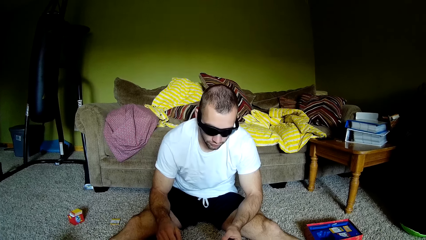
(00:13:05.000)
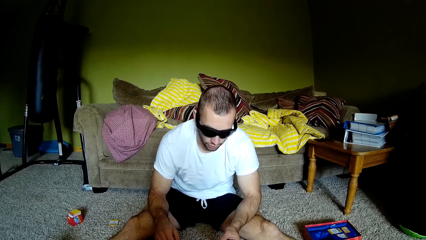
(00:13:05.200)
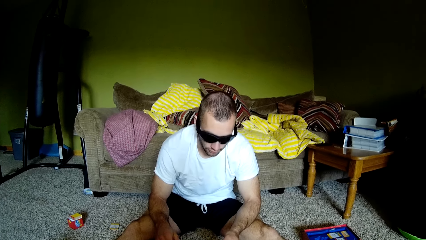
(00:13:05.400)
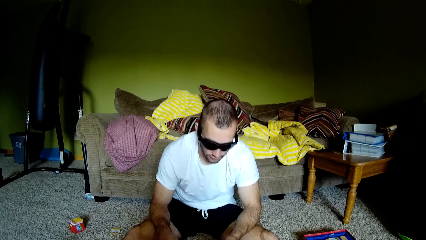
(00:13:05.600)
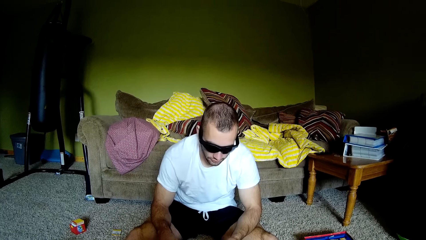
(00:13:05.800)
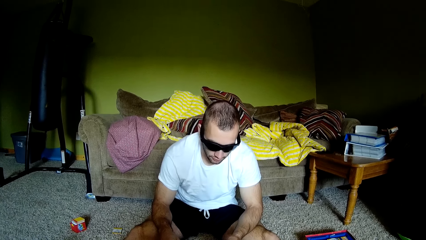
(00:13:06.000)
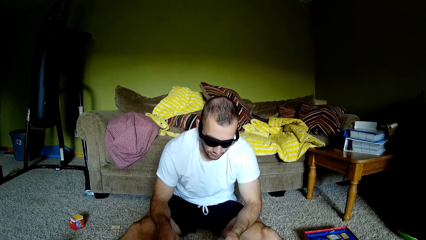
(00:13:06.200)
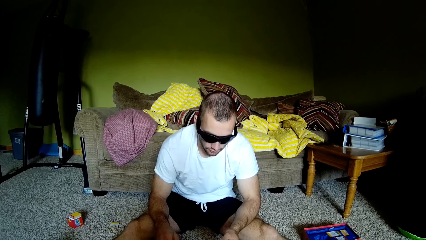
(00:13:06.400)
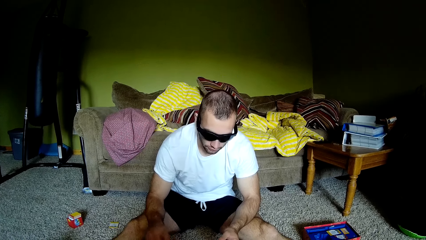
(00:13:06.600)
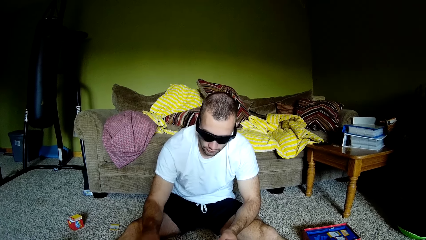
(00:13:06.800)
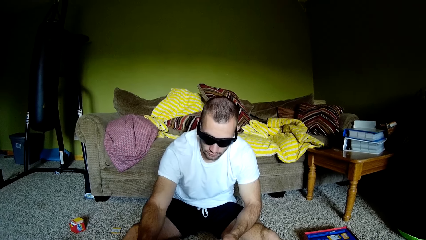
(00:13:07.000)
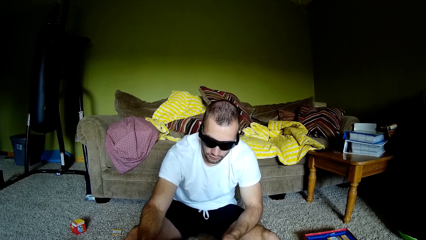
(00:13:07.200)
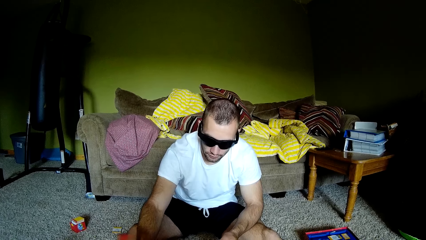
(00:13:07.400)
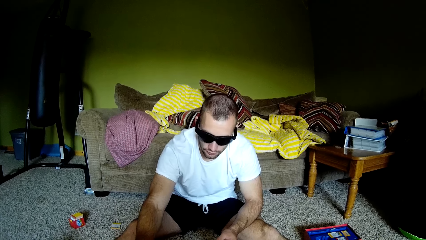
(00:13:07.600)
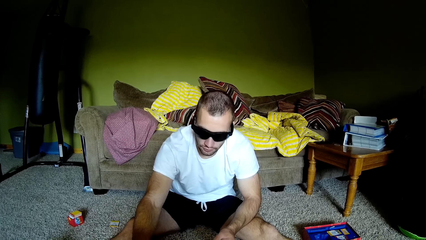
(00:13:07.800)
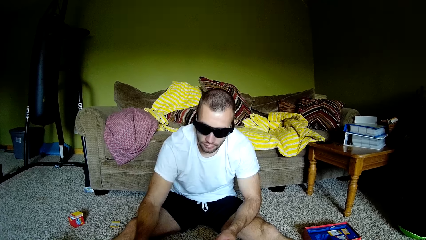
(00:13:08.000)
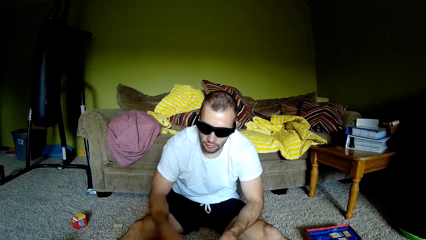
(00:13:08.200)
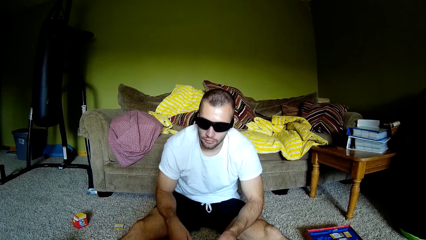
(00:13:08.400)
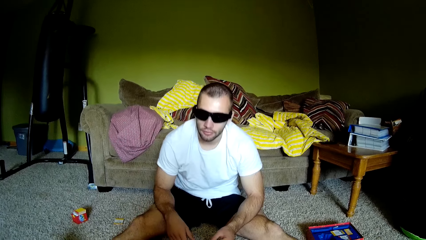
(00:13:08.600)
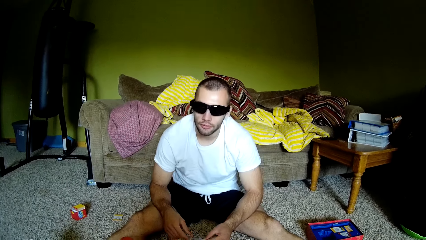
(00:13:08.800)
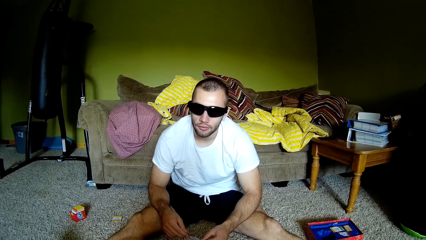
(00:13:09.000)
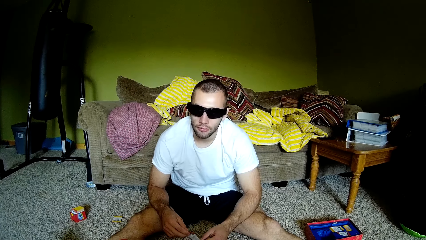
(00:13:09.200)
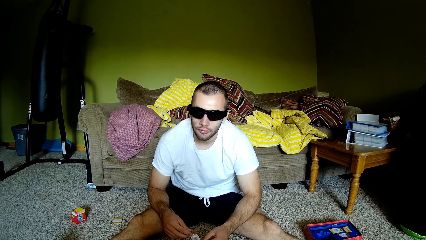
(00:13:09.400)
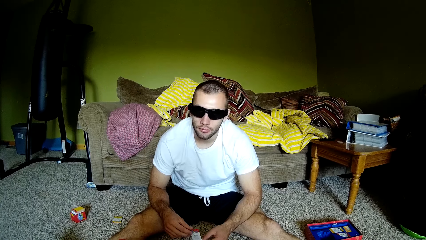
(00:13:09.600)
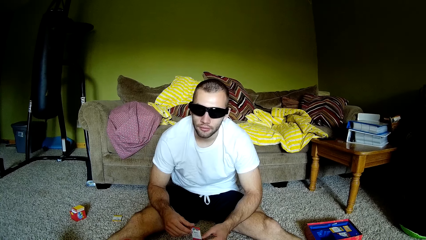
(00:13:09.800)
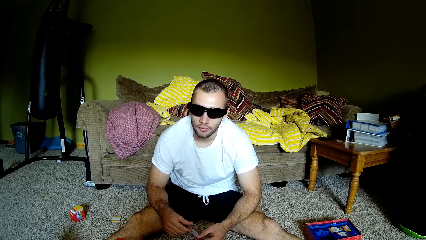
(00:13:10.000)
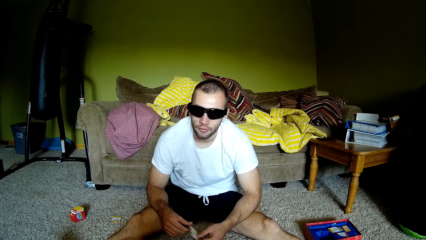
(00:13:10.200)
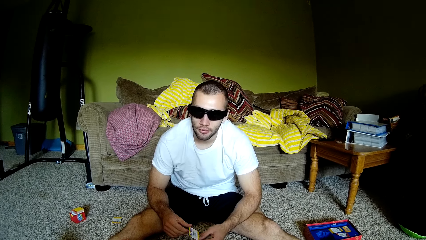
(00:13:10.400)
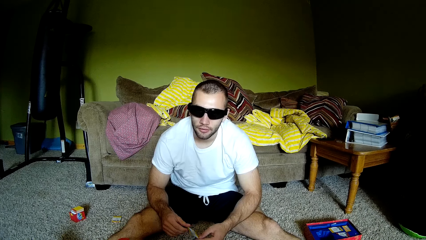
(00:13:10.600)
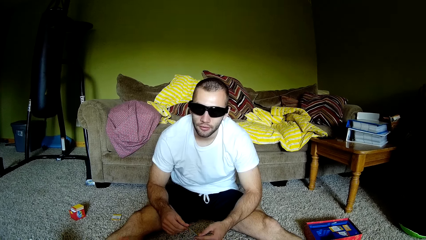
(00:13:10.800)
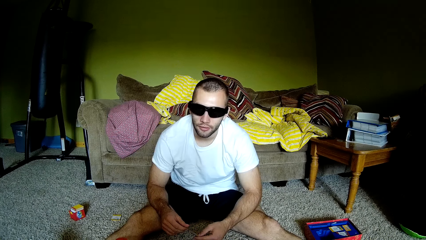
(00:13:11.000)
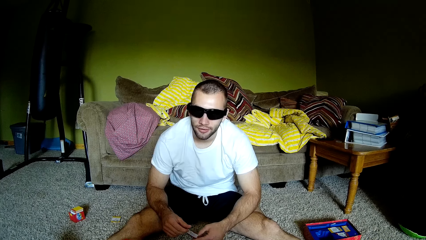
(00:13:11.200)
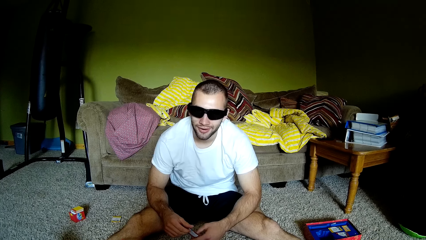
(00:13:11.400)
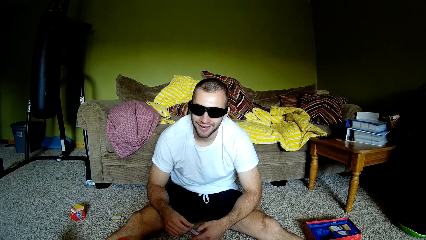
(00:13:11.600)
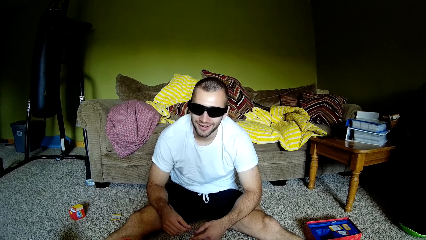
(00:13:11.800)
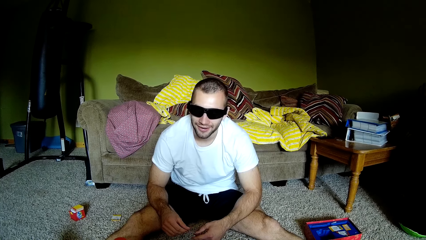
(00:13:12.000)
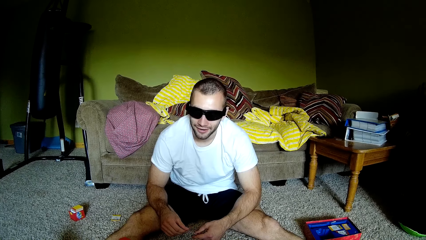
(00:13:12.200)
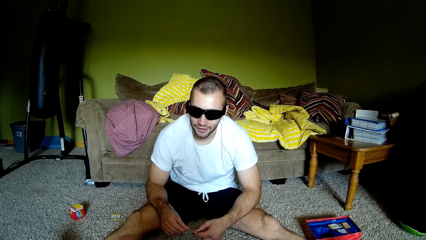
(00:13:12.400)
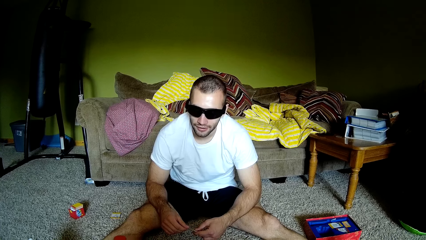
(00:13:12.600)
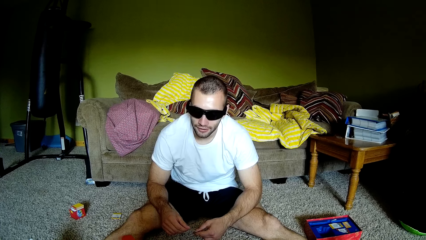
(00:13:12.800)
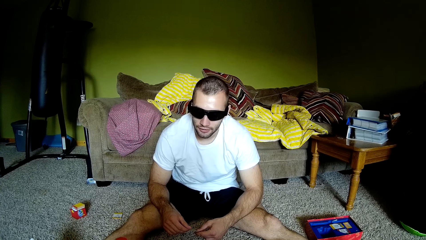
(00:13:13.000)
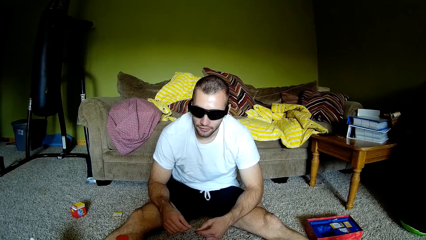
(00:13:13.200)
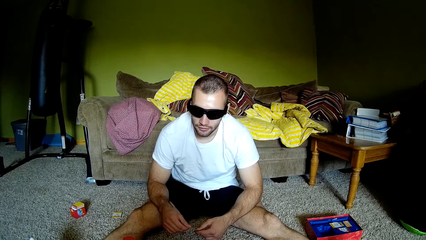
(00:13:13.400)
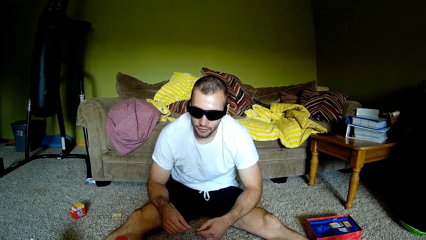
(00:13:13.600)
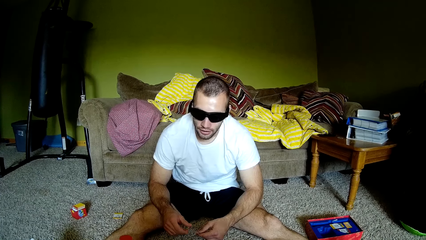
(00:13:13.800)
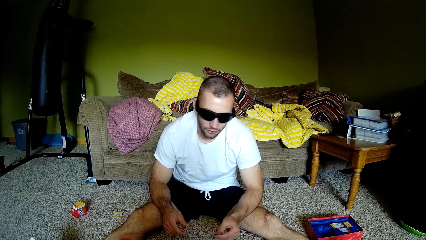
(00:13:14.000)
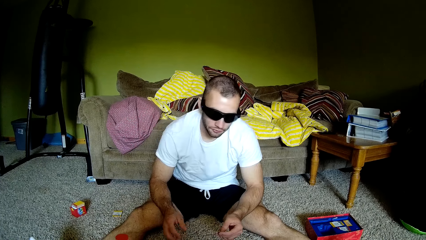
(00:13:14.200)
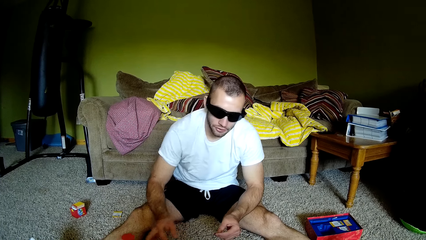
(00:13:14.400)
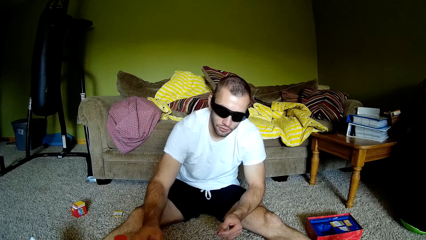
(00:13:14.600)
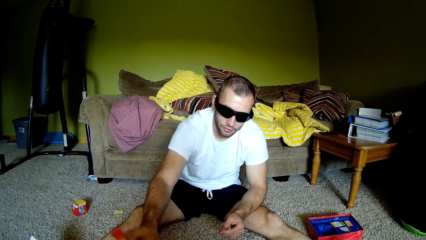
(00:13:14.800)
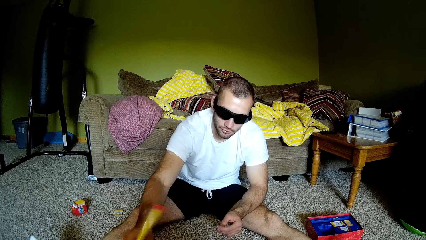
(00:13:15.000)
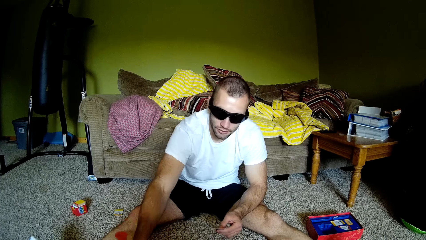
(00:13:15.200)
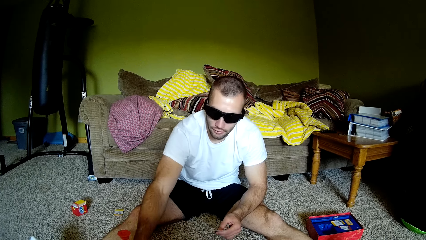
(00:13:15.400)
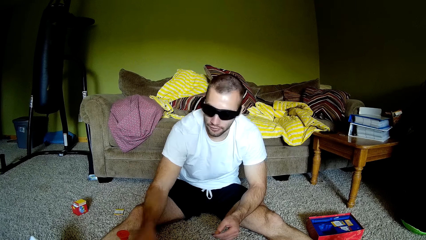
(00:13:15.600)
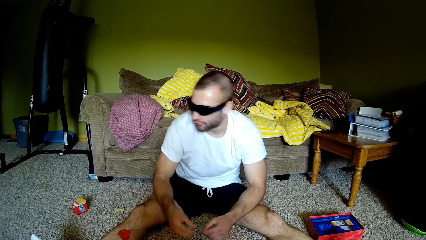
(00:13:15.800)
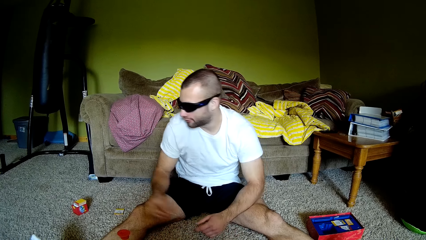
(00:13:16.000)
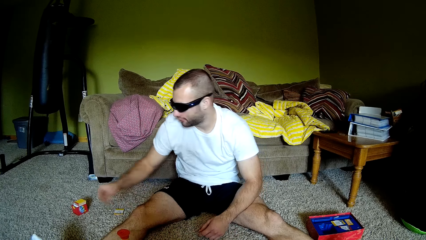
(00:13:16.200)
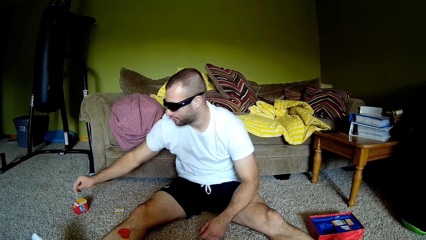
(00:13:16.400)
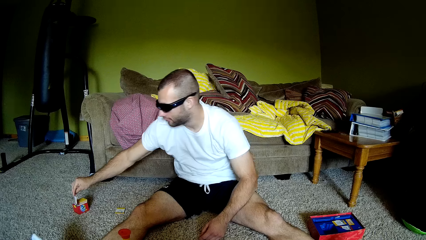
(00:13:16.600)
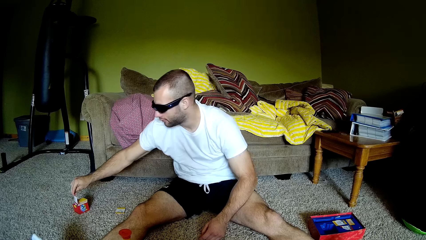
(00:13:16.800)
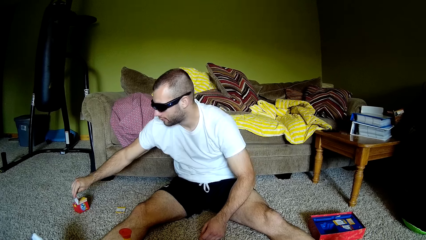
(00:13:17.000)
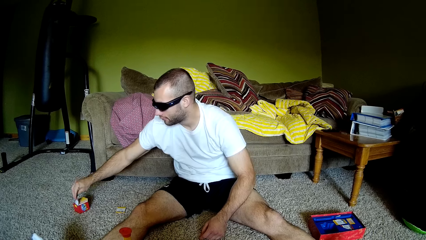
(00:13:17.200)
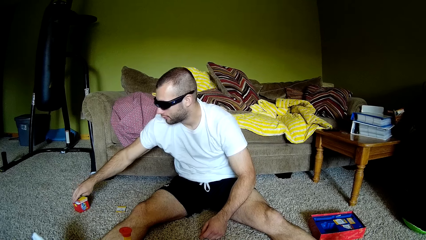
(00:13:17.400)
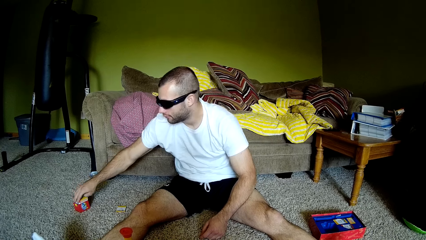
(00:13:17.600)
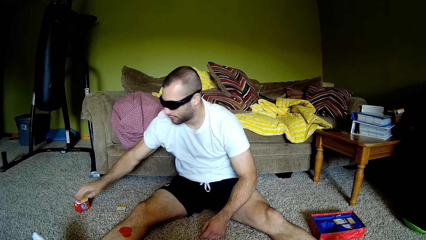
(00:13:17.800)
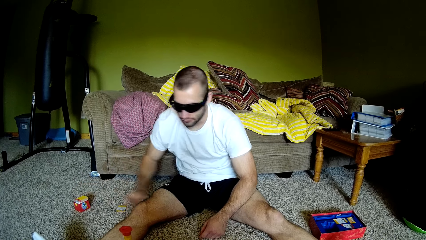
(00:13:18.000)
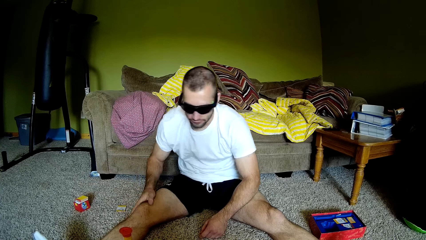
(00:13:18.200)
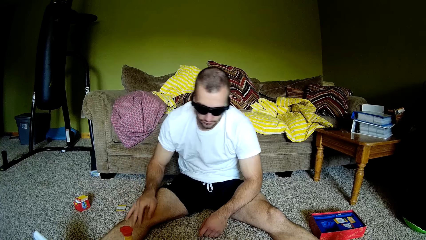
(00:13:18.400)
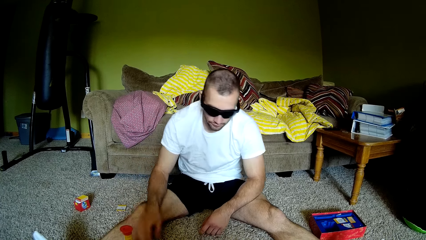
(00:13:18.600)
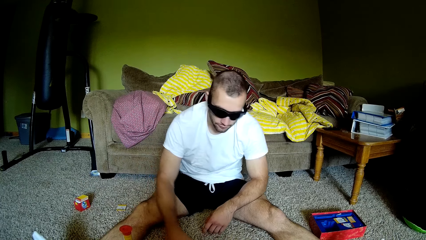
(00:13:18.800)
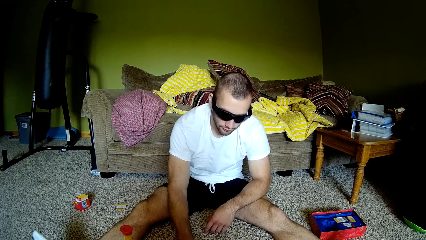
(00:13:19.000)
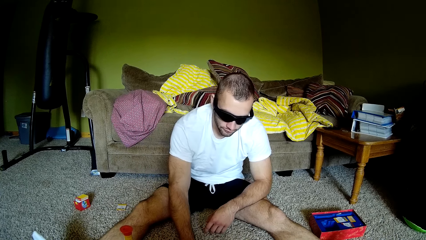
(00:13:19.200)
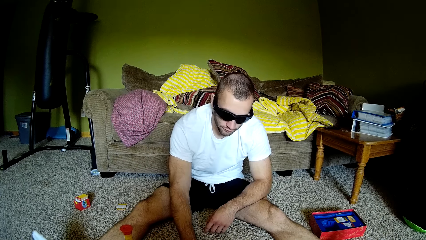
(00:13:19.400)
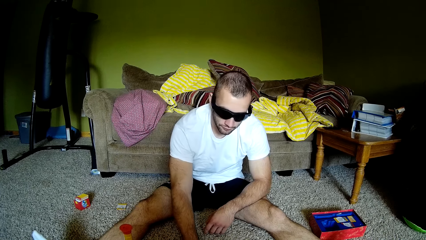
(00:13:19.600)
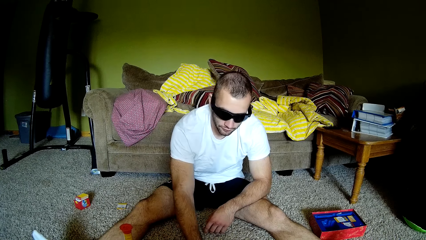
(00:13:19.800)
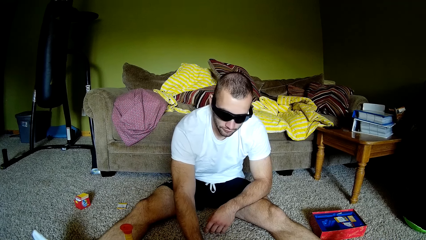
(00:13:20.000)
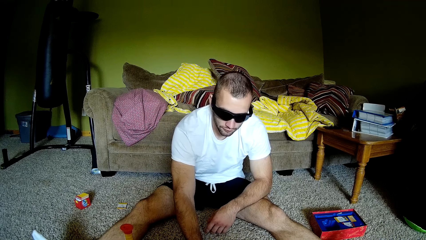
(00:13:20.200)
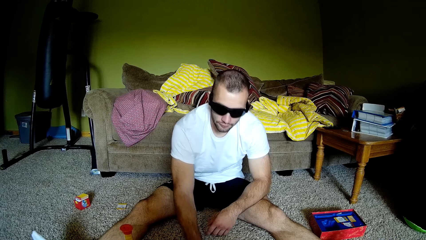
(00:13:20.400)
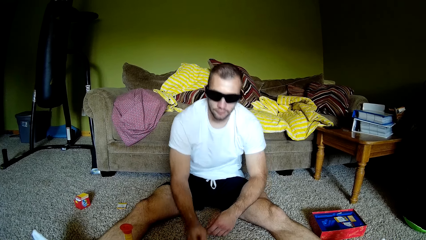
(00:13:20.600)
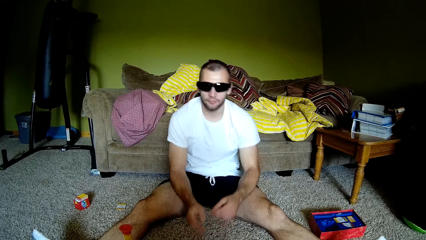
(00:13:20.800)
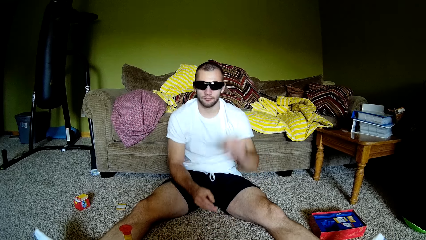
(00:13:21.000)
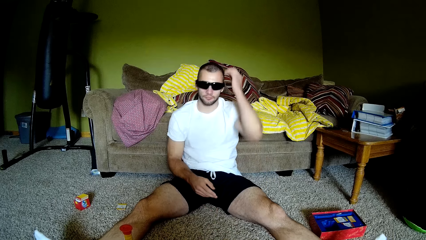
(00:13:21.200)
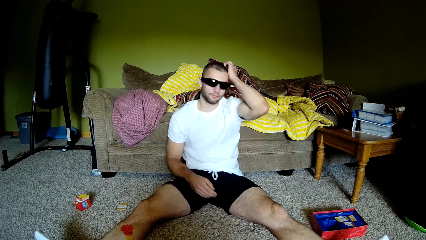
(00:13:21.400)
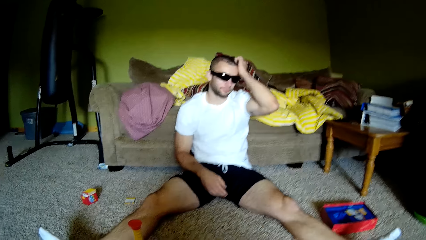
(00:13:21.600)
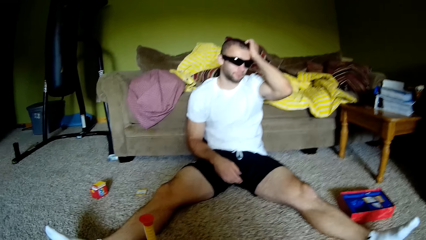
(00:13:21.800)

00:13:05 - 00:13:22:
A man reads from the card to the camera wearer. The man flips the yellow pole on the floor. The camera wearer speaks to the man. The man holds the card in hand, flips the yellow pole on the floor, puts the card in a packet on the floor, and moves his hands over the carpet.
